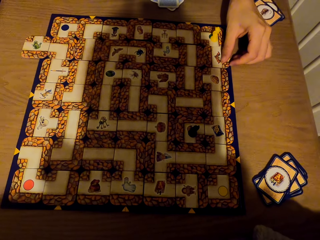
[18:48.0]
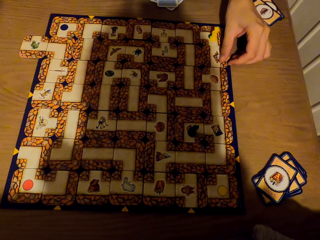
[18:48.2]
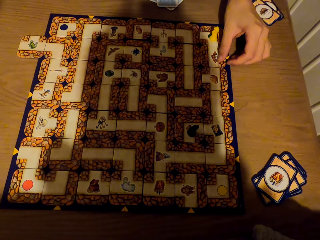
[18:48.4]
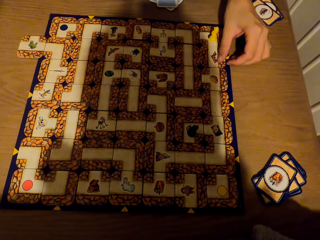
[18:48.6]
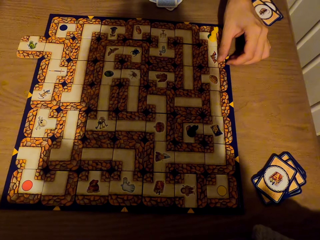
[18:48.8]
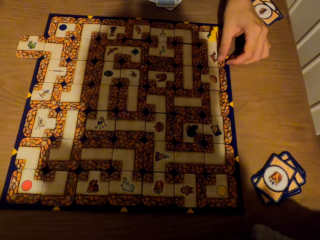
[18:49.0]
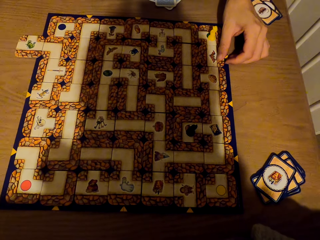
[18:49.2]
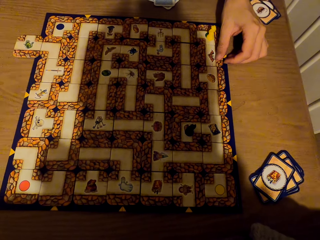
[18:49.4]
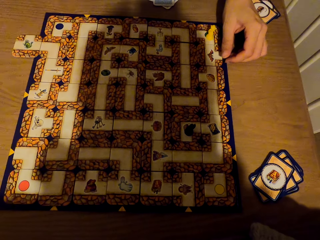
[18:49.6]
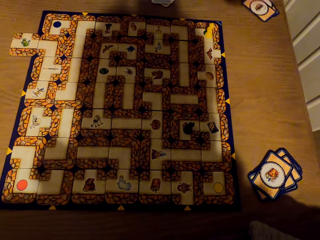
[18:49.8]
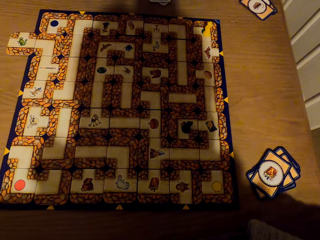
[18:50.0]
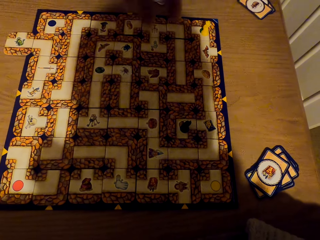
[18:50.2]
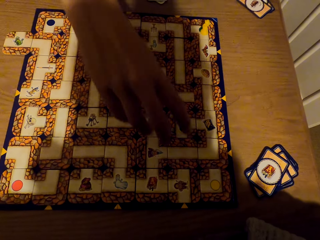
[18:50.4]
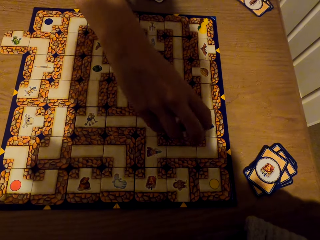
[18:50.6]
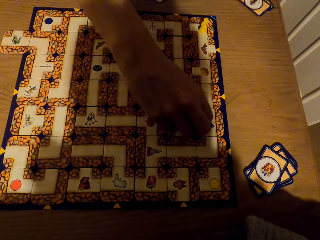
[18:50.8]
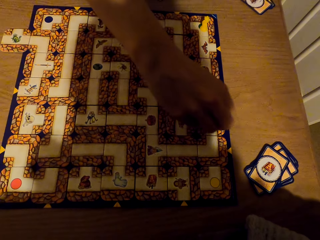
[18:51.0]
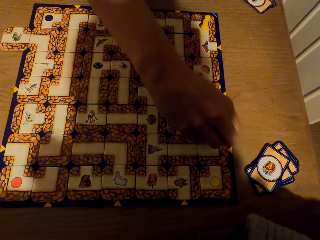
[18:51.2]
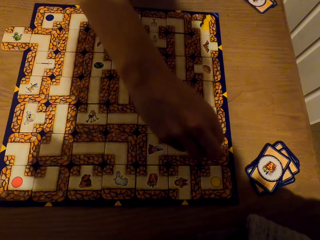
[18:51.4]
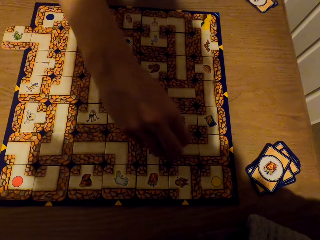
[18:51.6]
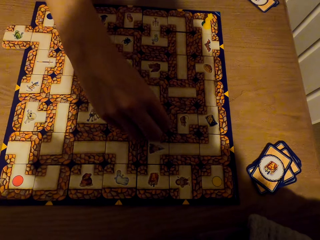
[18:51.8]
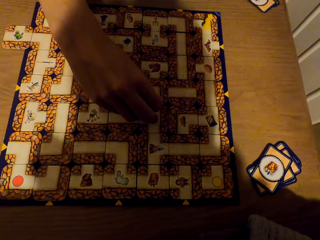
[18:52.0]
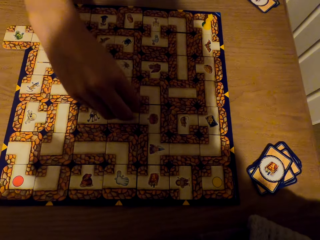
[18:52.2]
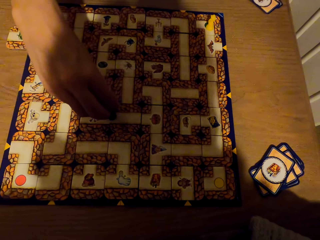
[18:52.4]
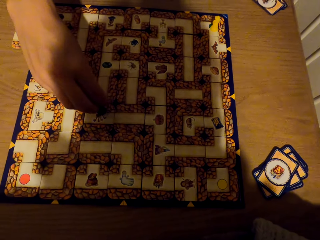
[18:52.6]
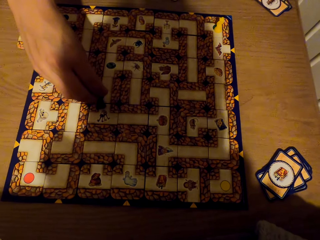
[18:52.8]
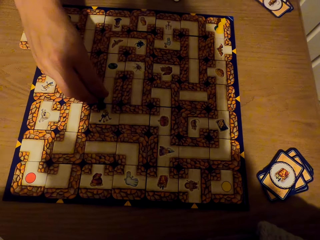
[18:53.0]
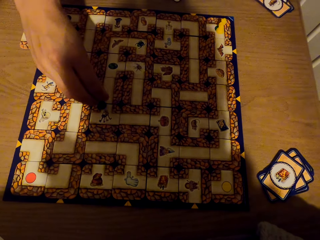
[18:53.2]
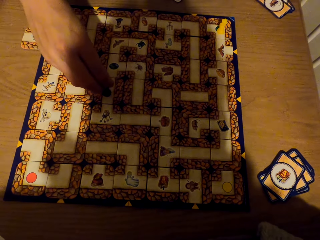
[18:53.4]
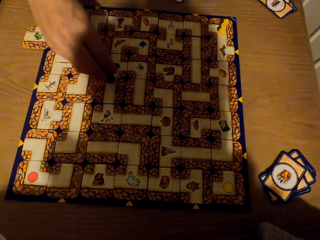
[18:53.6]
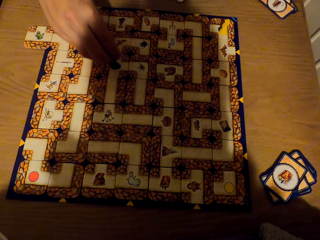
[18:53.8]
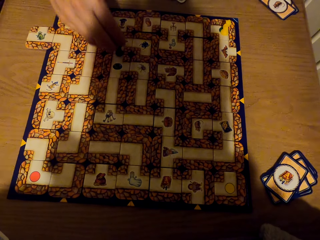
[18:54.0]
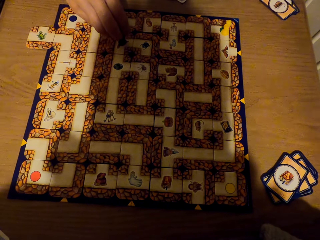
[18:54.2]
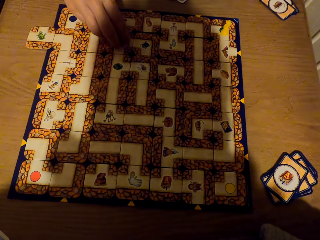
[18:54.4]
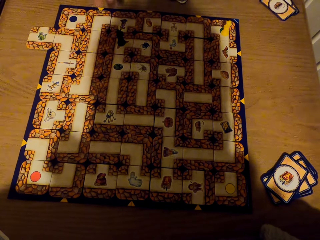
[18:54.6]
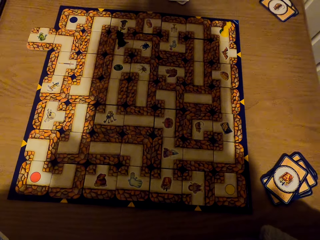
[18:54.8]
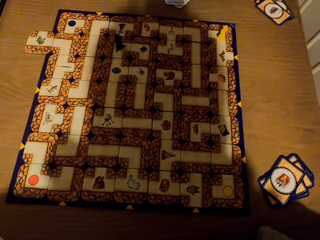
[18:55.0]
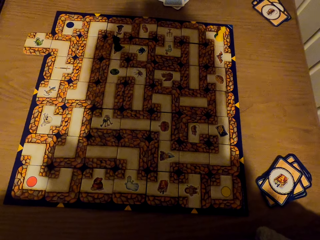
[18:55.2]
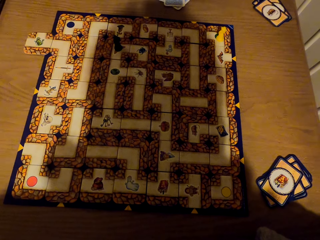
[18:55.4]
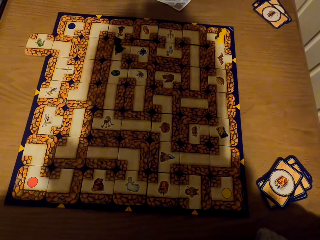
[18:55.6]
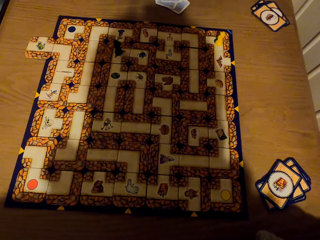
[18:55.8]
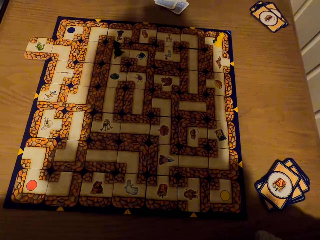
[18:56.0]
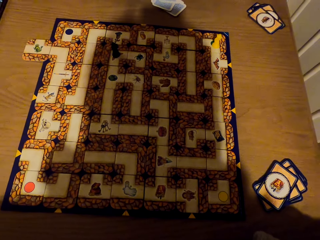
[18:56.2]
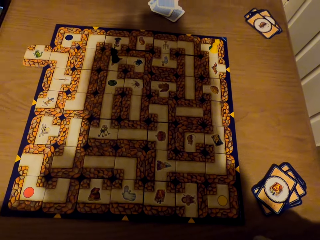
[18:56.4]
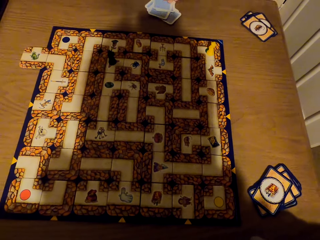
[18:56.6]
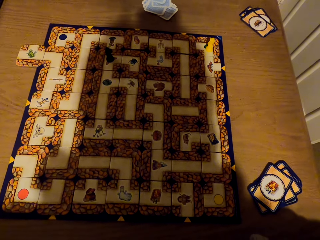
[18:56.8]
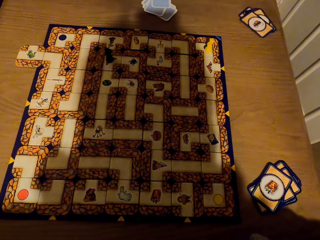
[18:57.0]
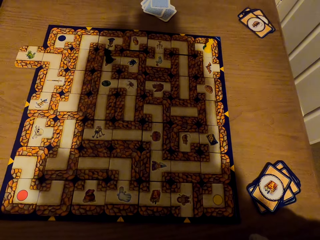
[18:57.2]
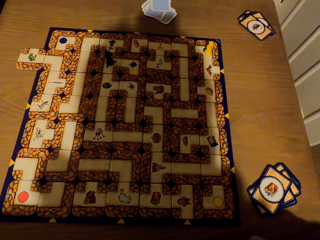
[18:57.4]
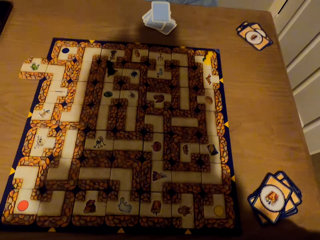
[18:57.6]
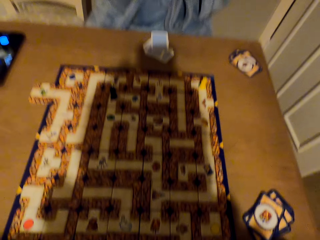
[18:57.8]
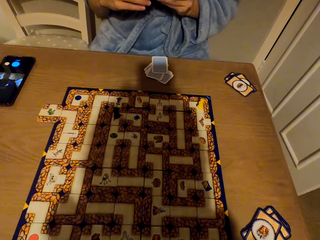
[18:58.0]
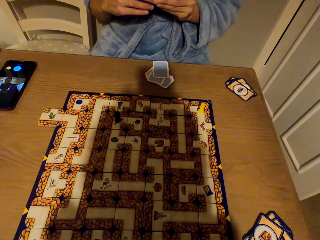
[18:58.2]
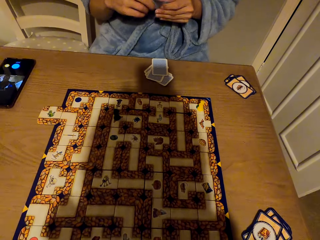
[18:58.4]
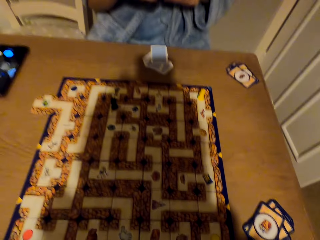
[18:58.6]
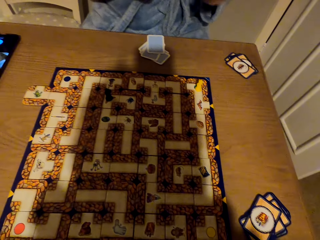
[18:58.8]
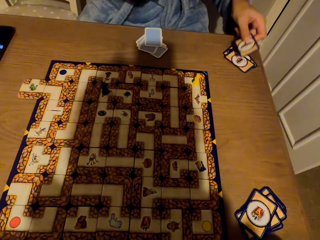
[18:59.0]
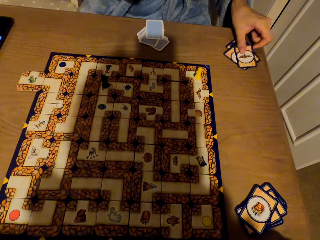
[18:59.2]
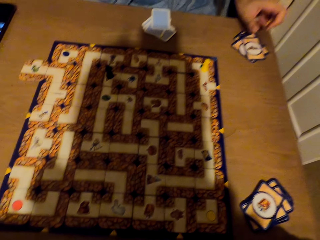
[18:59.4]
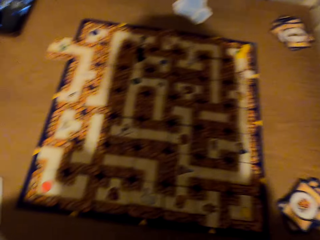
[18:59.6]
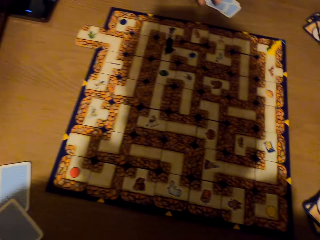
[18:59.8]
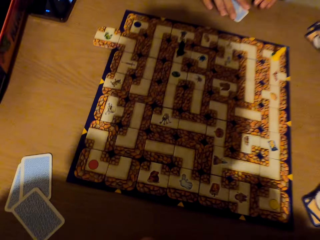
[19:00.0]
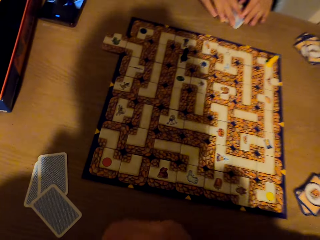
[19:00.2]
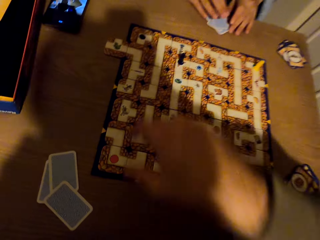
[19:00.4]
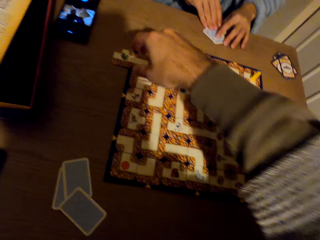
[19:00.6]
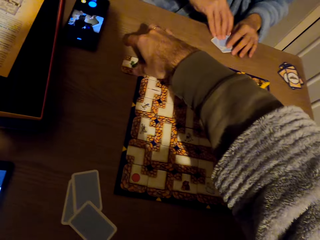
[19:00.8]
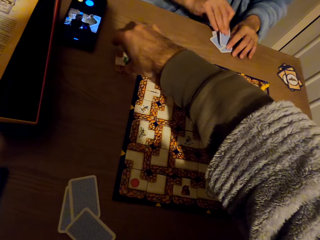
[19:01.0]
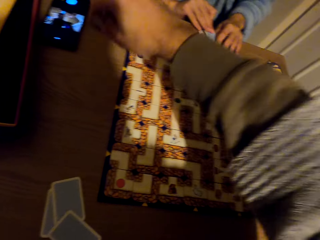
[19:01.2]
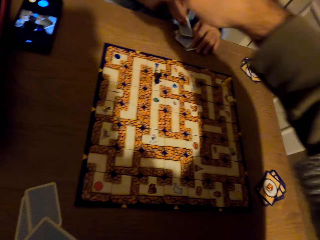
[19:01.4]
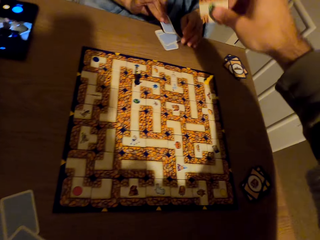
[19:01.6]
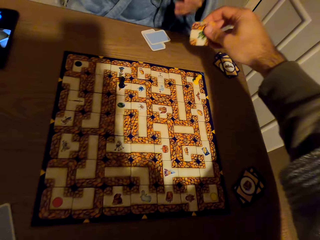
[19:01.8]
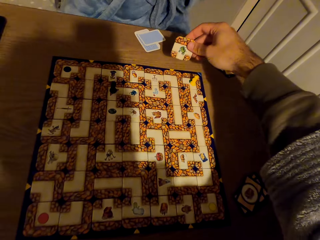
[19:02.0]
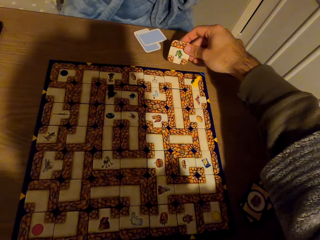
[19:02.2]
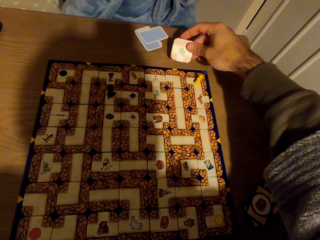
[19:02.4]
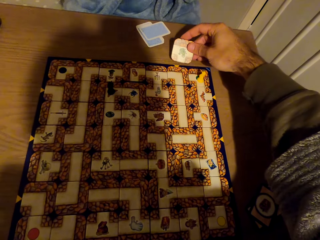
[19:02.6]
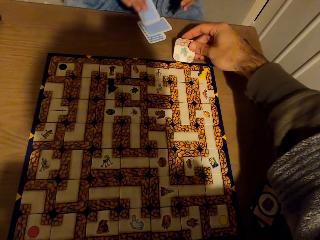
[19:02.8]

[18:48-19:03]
The lady picks the pawn or token from the labyrinth board with the right hand. She places the token on the labyrinth board game and stares at the labyrinth board game. The camera wearer drops the pawn on the labyrinth board with the right hand. The lady picks the card. She drops the card on the table with the left hand, on the others. She picks the card. The camera wearer picks the card from the table with the right hand.

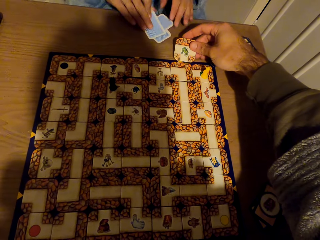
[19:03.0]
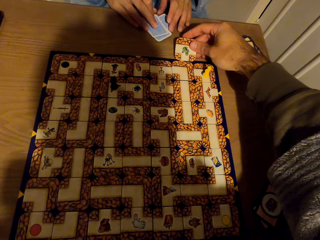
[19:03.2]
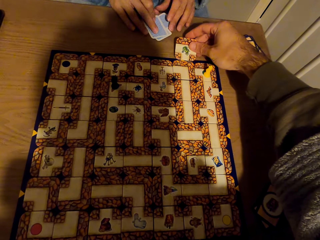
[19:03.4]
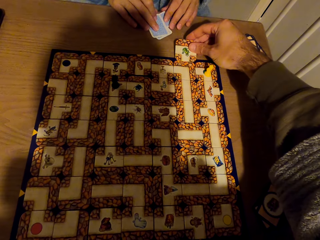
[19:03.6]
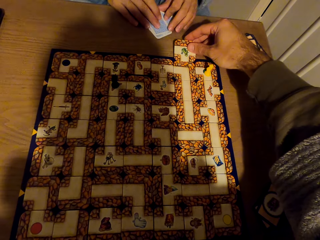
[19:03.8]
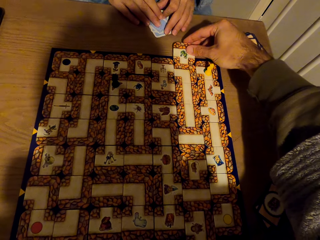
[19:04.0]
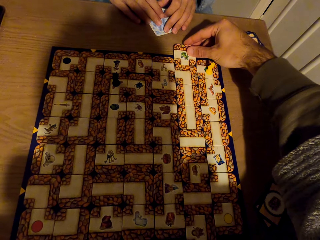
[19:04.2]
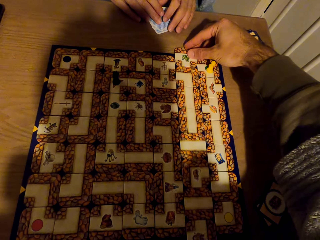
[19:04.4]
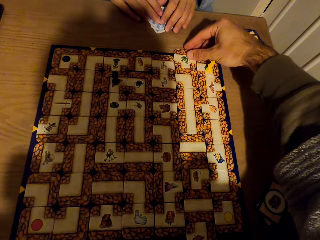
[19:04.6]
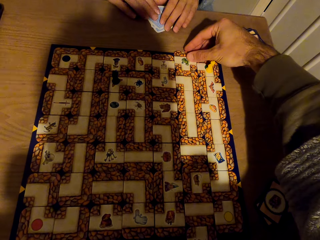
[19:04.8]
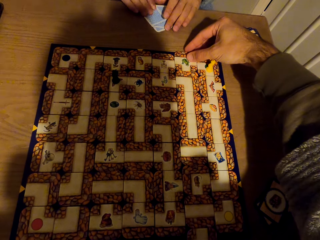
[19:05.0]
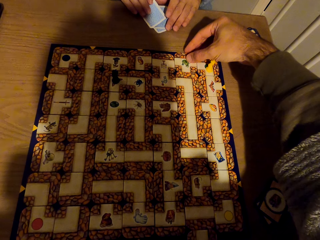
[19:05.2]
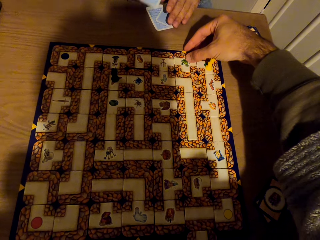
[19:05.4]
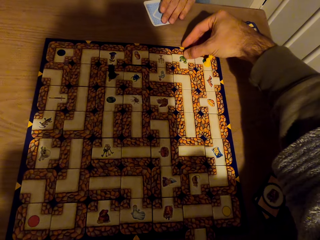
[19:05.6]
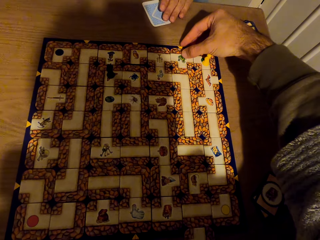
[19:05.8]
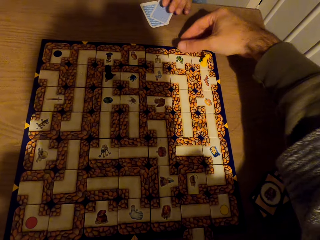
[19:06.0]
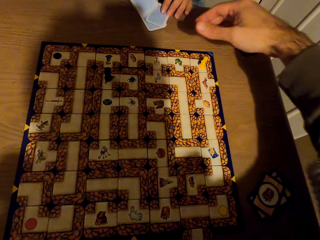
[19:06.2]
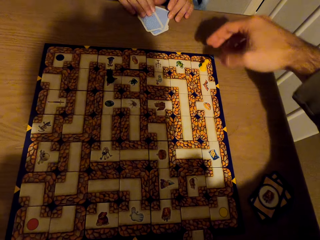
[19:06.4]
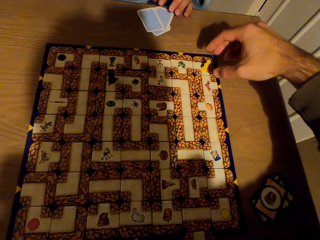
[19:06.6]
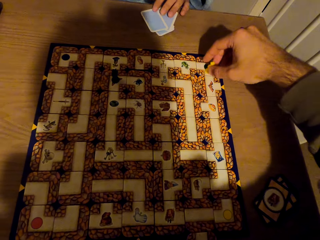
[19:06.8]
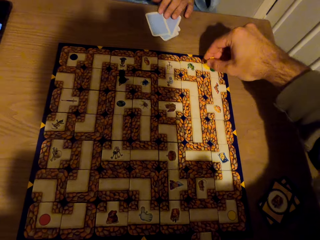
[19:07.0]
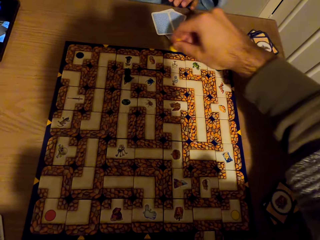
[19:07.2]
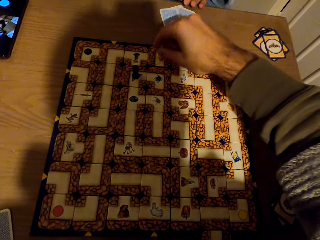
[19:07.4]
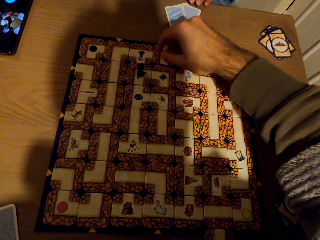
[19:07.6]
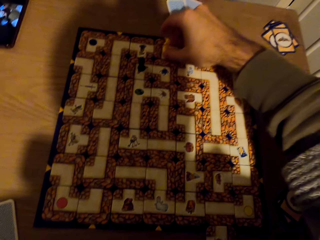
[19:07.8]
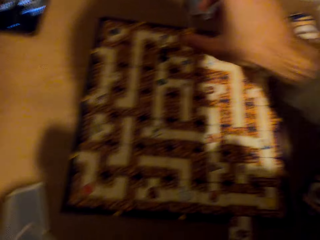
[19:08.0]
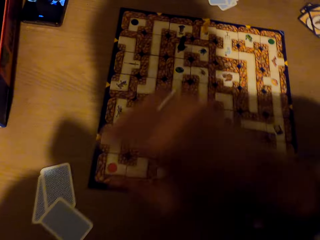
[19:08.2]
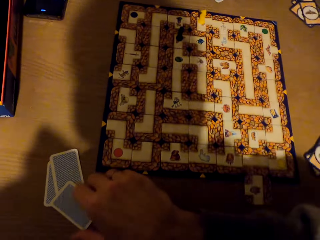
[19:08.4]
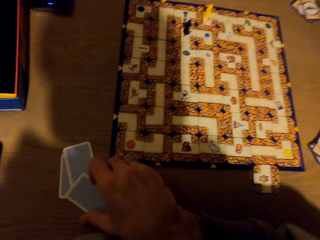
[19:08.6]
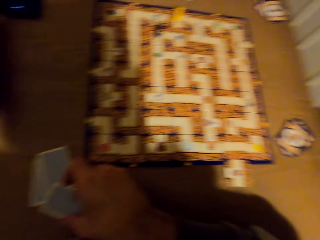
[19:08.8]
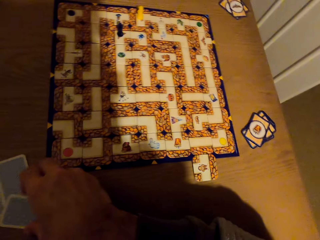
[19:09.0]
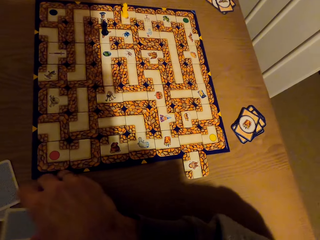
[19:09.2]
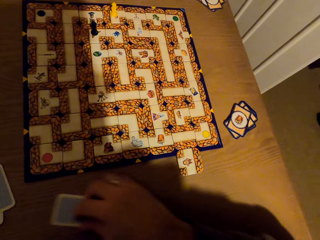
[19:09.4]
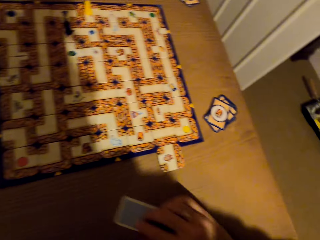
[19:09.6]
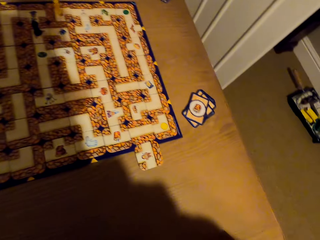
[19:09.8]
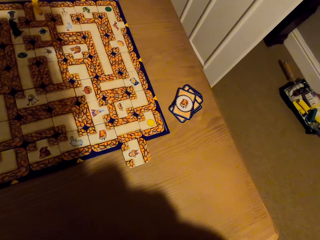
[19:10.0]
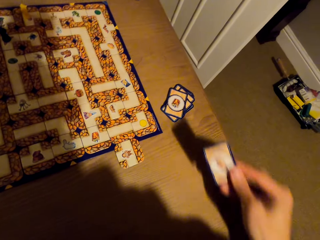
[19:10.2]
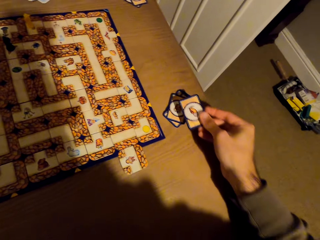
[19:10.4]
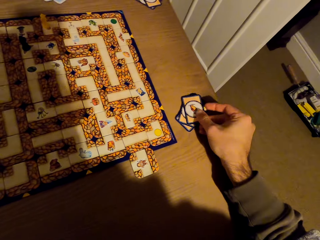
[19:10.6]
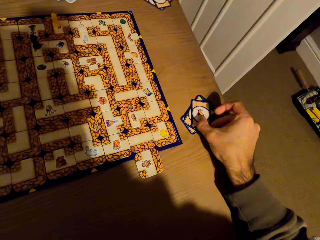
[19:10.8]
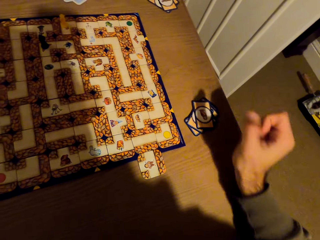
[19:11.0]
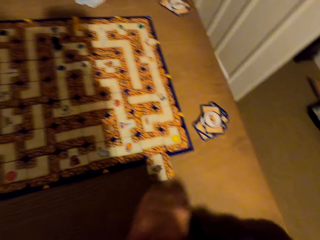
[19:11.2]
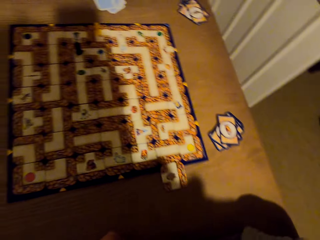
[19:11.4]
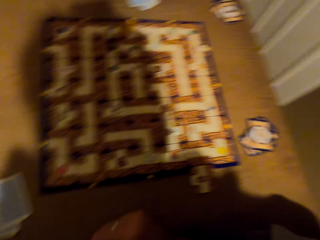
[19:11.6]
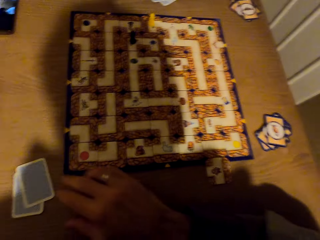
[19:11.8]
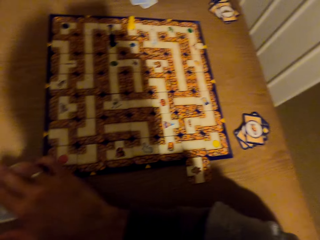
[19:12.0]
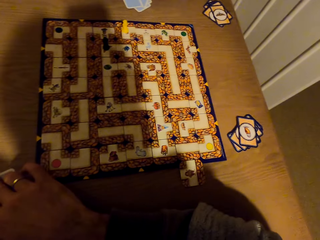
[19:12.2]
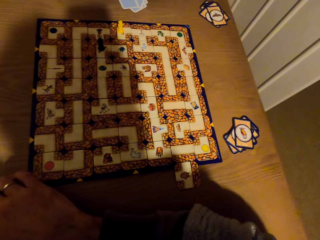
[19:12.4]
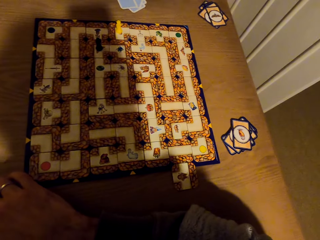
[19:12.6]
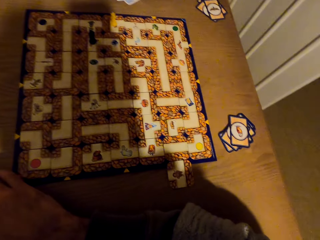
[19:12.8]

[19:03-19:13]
The lady places the card on the others. The camera wearer slides the tile to the labyrinth board game and fixes the card on the labyrinth board with the right hand. The lady picks the card. The camera wearer picks the pawn from the labyrinth board with the right hand. The lady places the card on the others. The camera wearer drops the pawn on the labyrinth board with the right hand. The lady stares at the labyrinth board game. The camera wearer picks the card from the table with the right hand. They drag the card on the table and drop the card on the table with the right hand, on the others. They stare at the labyrinth board game.
